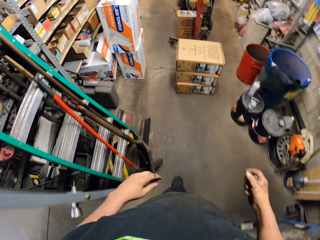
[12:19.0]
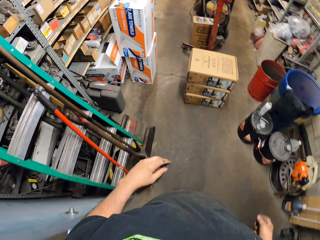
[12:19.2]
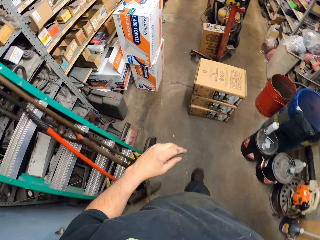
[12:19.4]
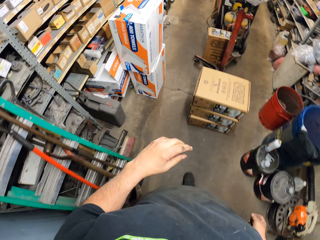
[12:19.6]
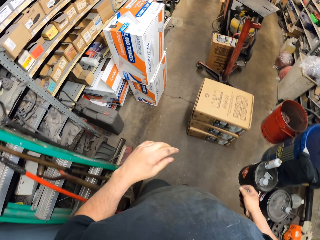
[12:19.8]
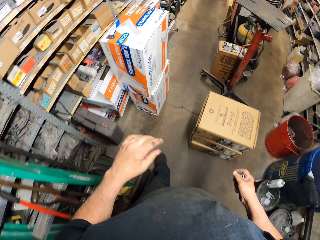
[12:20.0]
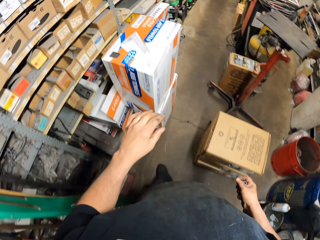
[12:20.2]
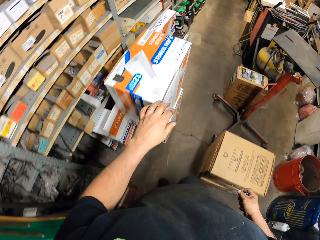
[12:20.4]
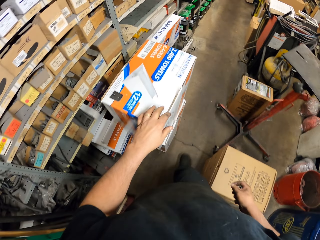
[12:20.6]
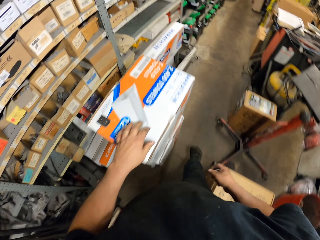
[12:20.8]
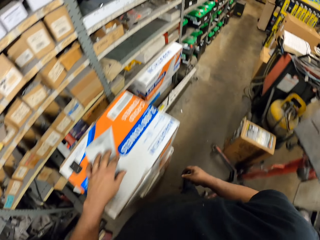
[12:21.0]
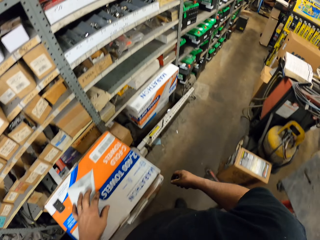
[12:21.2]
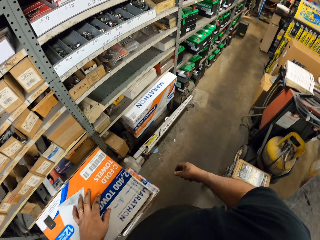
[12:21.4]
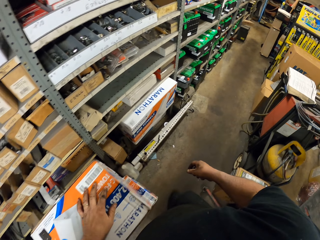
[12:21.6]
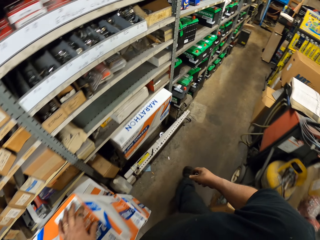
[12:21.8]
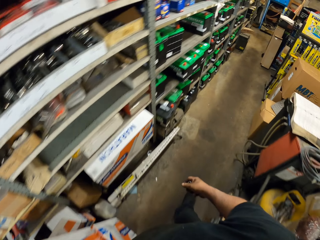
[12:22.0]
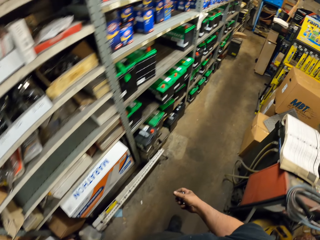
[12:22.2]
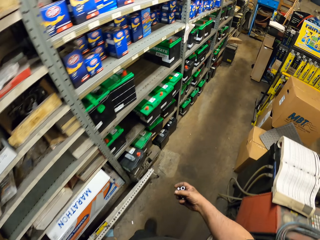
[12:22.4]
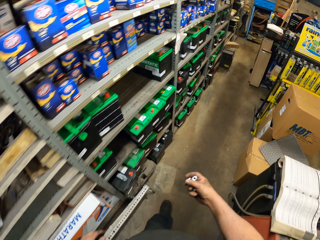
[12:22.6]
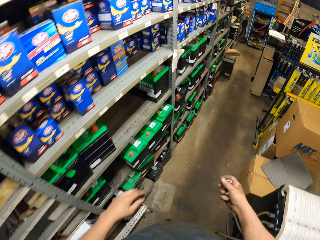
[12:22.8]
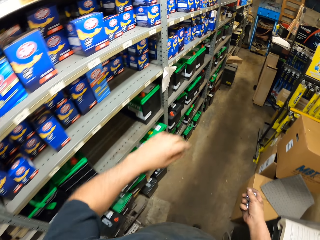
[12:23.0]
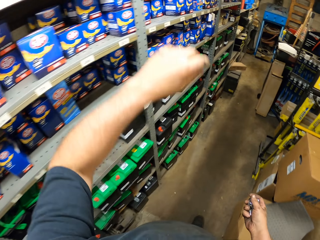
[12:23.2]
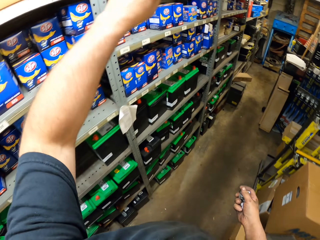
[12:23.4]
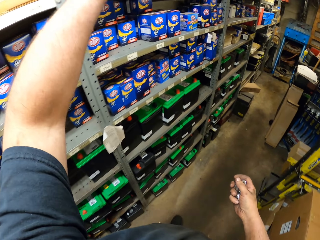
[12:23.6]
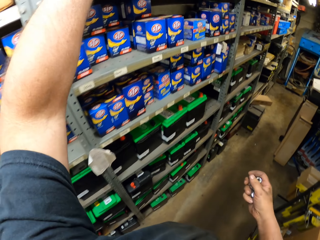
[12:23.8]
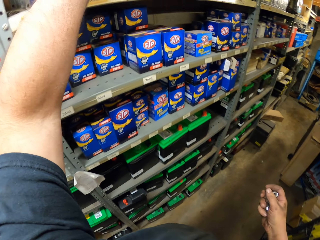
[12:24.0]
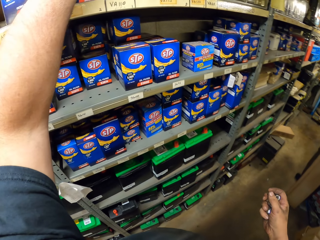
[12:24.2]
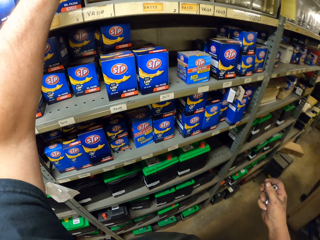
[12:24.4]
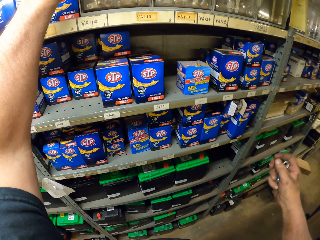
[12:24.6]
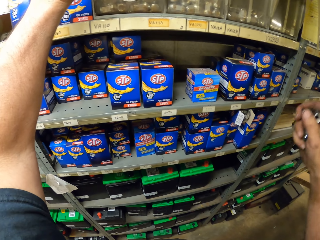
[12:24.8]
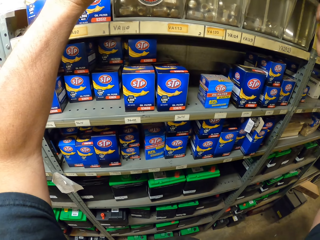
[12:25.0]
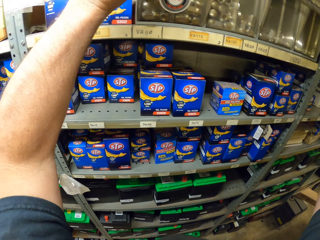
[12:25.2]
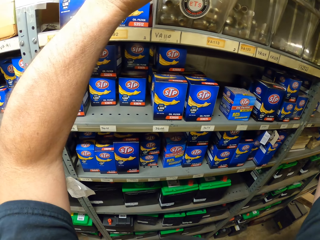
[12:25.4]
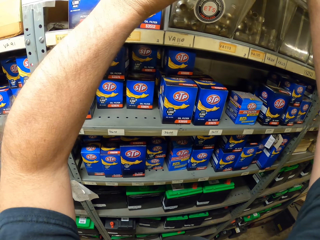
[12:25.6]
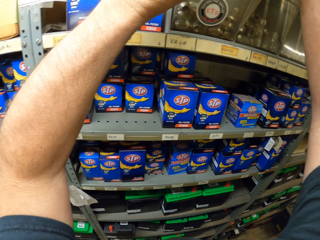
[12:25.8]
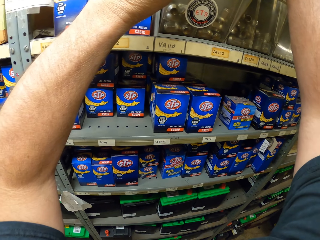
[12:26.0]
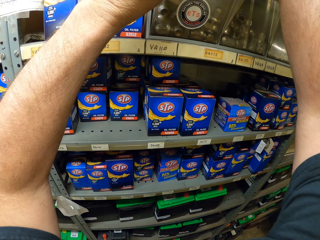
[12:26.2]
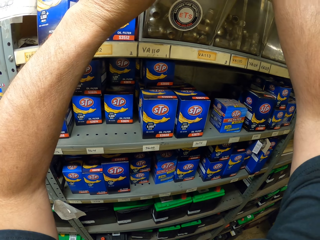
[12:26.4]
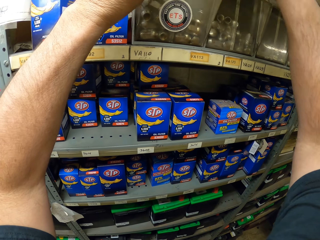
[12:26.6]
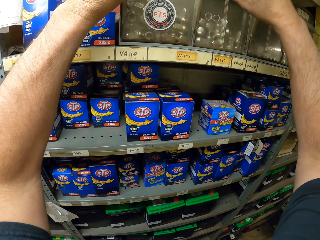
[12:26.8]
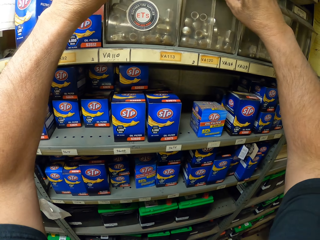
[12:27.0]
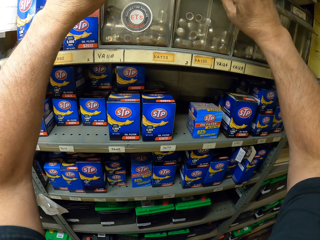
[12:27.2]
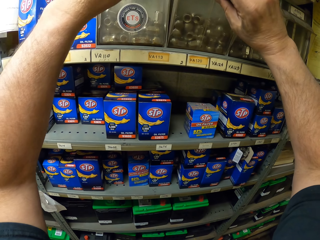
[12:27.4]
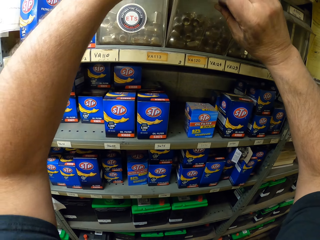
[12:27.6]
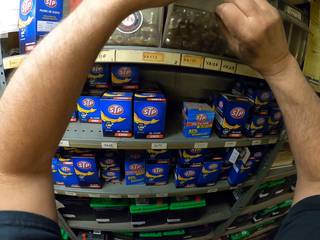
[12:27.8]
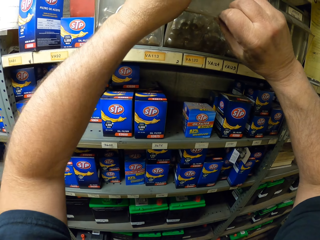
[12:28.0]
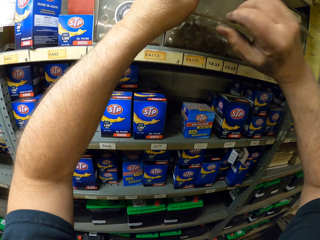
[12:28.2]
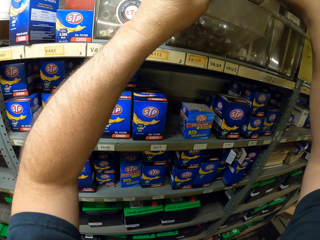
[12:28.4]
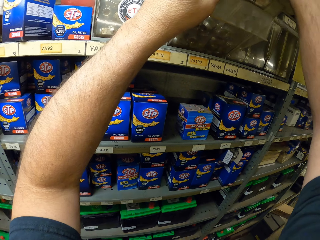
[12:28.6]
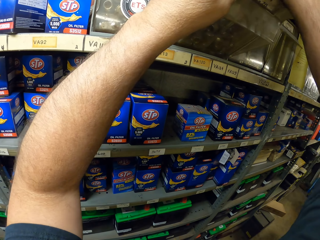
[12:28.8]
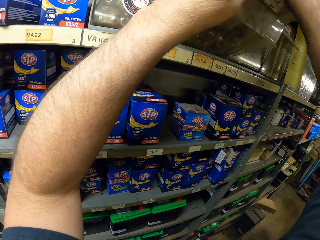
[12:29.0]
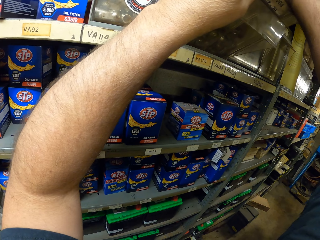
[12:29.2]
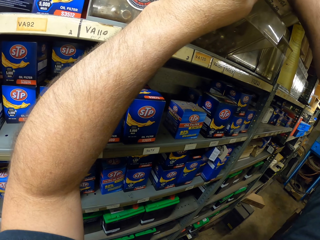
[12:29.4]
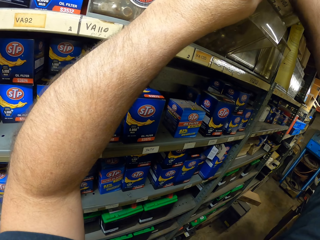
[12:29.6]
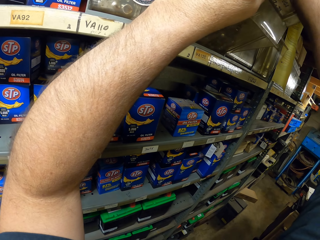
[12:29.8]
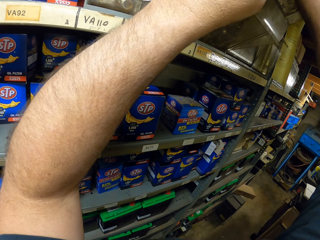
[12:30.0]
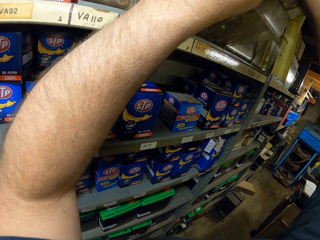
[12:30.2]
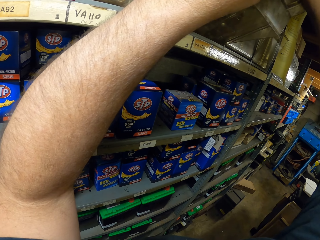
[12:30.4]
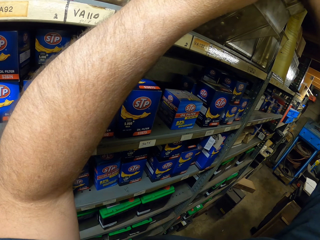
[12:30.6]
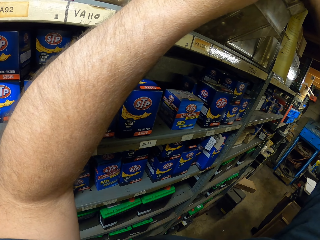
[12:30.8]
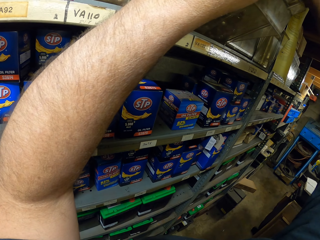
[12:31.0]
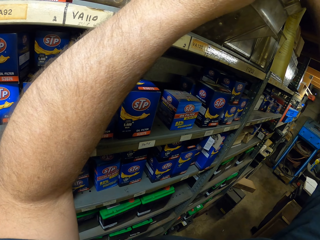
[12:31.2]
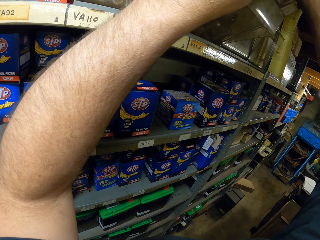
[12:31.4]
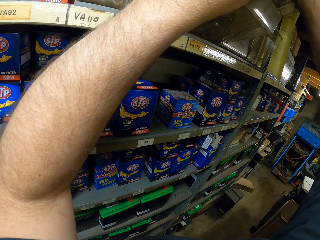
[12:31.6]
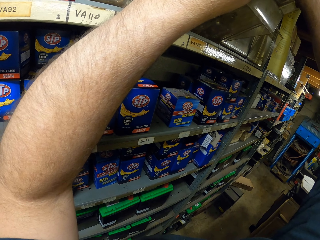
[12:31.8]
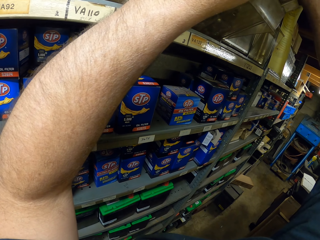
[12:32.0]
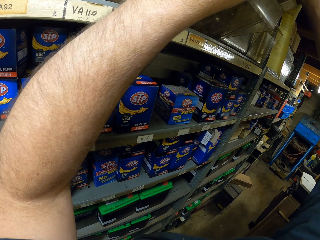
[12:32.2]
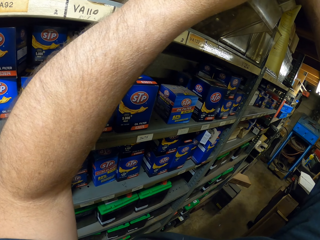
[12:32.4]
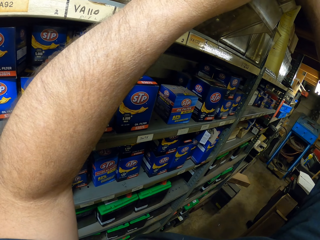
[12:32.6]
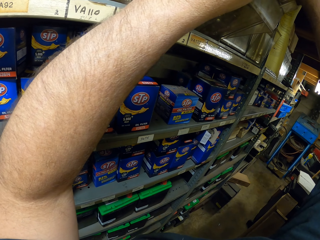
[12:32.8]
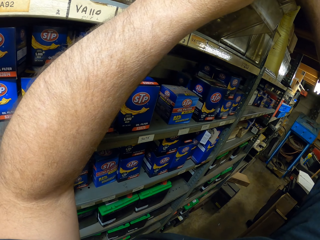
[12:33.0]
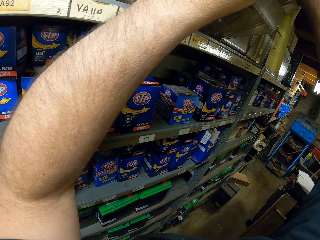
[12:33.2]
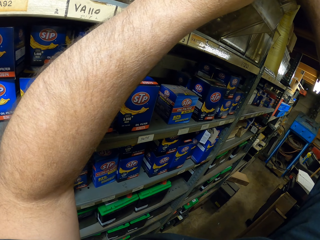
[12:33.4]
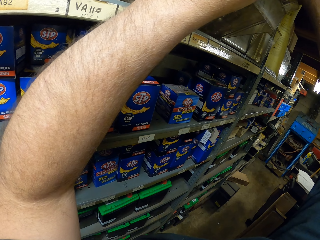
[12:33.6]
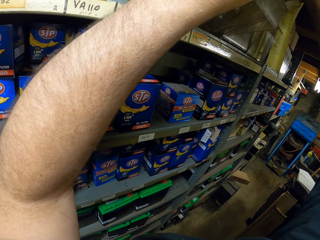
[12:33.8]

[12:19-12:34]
The camera wearer touches a box with his left hand. He moves around the room. He holds the bolts box. He does something in the box. He bends the bolts box. He does something with his hands.

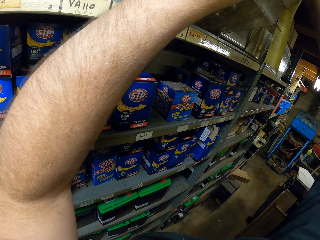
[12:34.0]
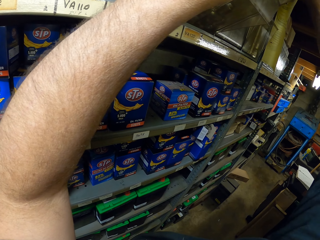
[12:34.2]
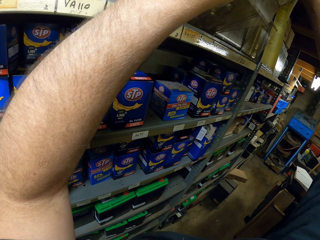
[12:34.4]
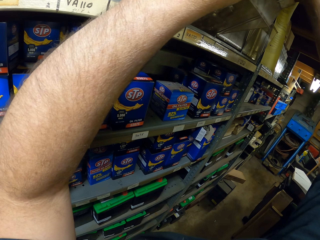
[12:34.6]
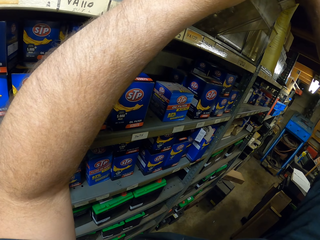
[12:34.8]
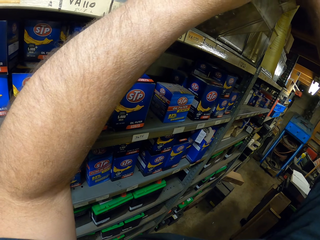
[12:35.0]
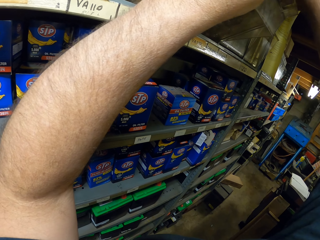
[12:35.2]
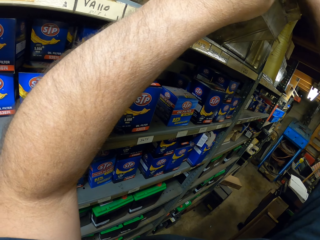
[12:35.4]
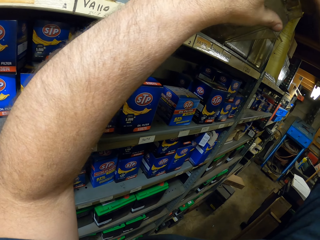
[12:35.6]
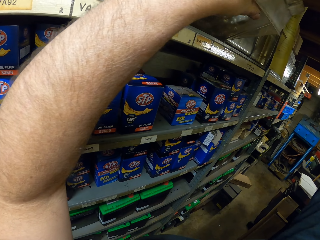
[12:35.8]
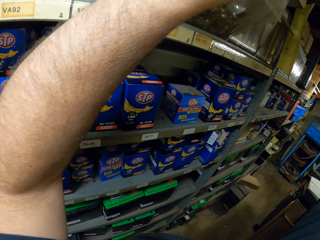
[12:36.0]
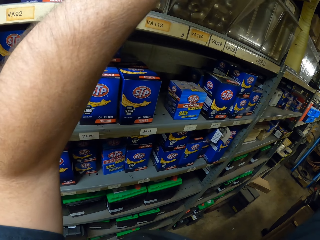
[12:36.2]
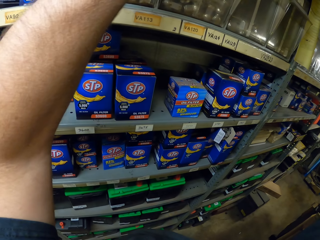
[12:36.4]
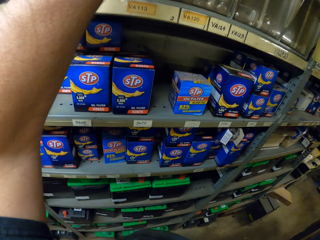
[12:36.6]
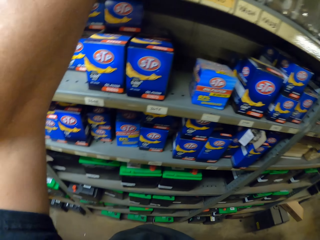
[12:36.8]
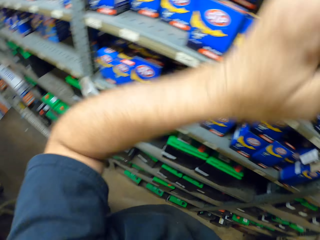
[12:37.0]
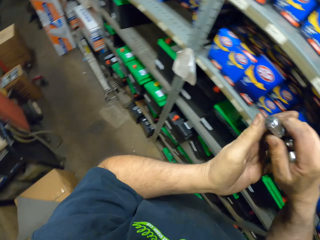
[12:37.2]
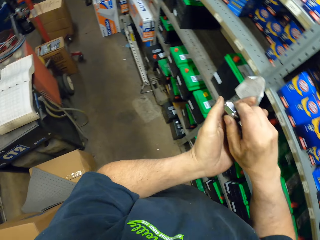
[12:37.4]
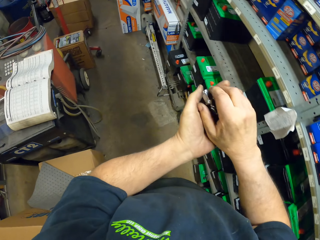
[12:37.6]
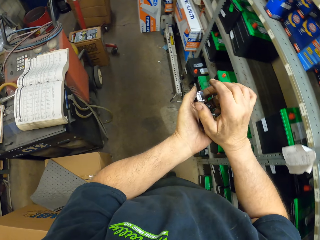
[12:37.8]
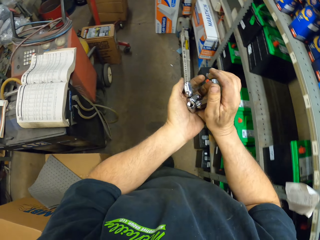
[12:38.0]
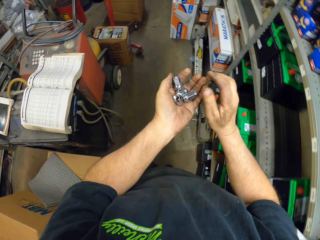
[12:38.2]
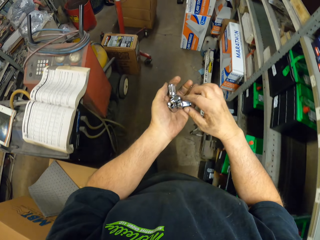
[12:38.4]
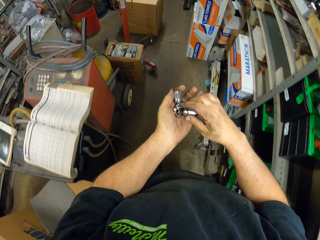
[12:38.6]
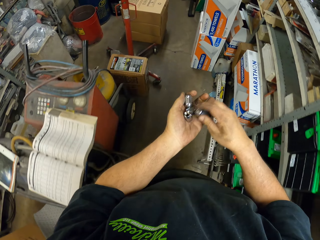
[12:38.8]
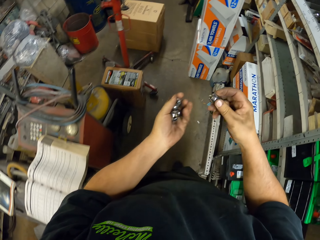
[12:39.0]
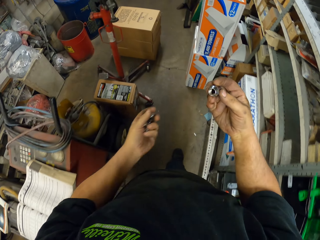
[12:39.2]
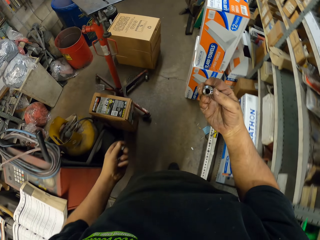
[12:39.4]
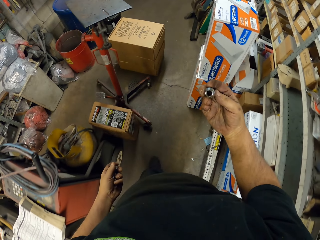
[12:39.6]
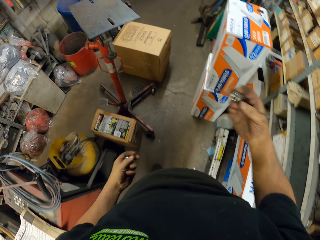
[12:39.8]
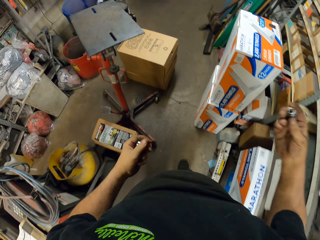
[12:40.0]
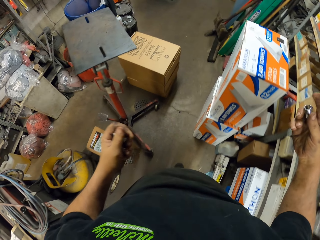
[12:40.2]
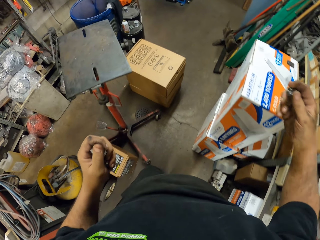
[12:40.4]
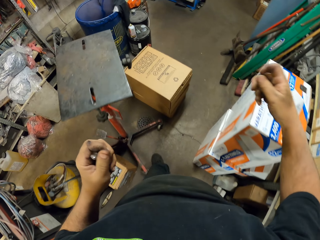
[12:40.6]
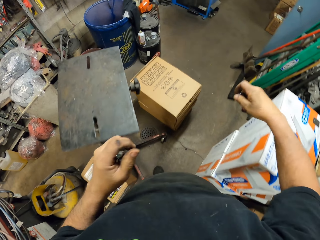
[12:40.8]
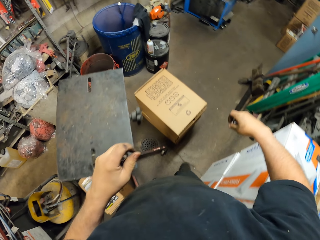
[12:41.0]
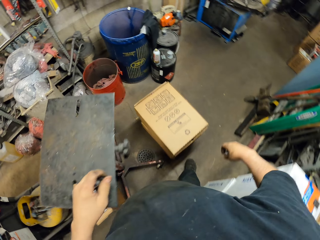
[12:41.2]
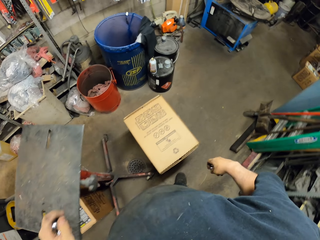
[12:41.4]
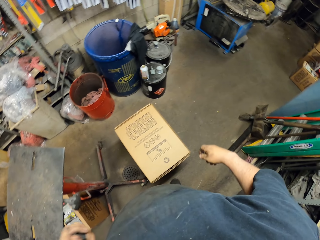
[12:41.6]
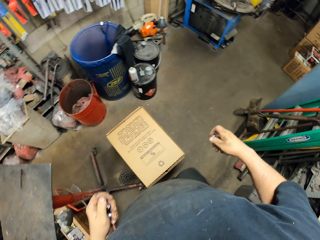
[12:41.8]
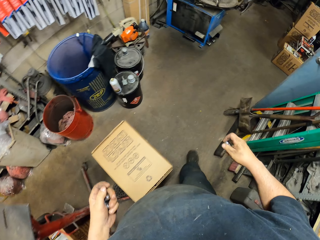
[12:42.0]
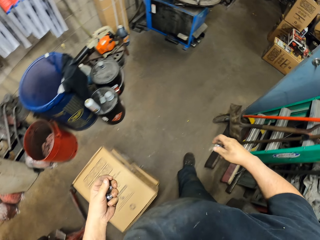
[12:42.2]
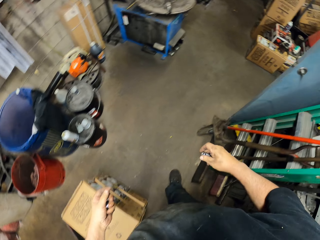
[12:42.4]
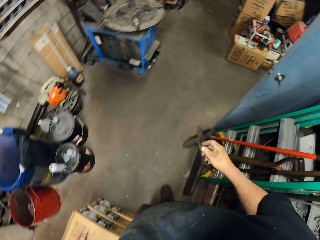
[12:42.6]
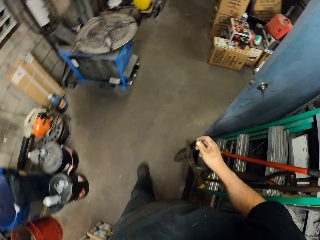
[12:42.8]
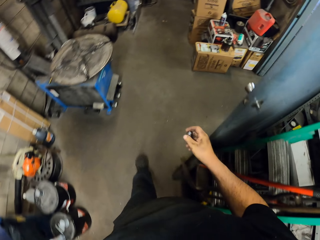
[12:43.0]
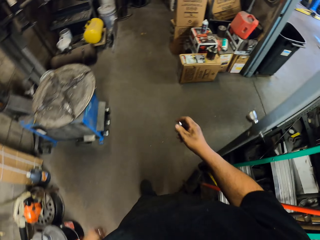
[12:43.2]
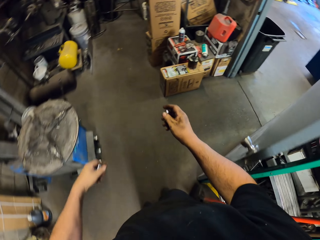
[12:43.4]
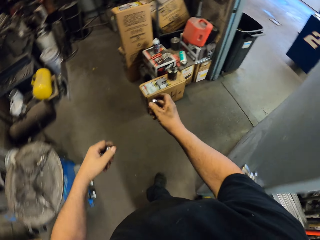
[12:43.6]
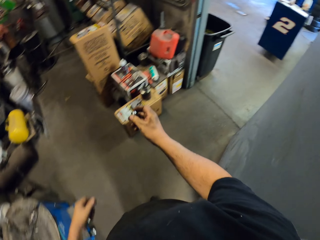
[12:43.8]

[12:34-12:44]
The camera wearer picks a bolt from the bolts box. He carries nuts. He holds bolts with his hands. He holds one bolt with his right hand. He moves around the room.
